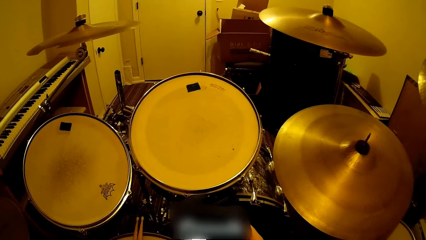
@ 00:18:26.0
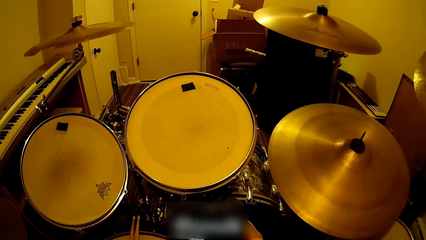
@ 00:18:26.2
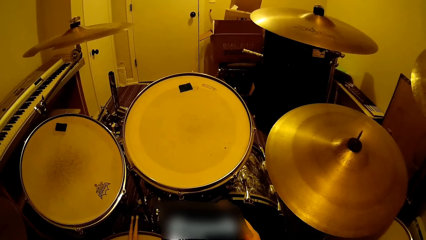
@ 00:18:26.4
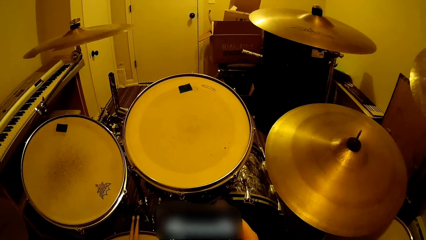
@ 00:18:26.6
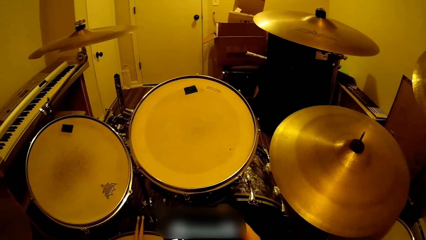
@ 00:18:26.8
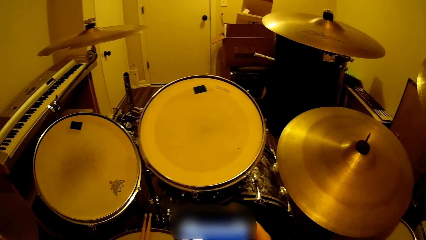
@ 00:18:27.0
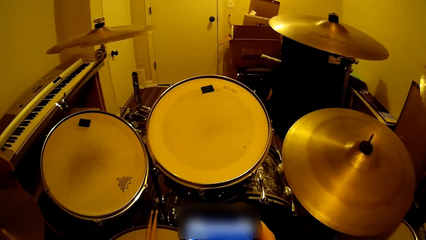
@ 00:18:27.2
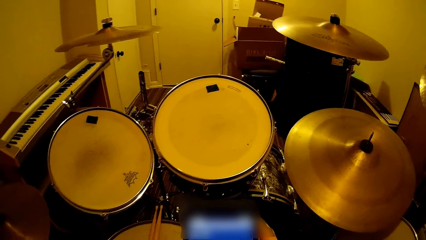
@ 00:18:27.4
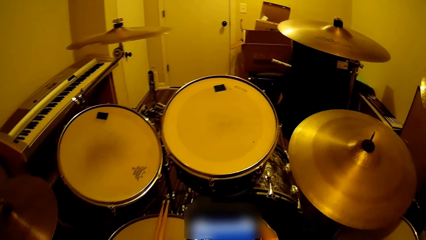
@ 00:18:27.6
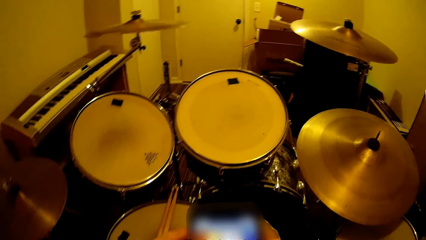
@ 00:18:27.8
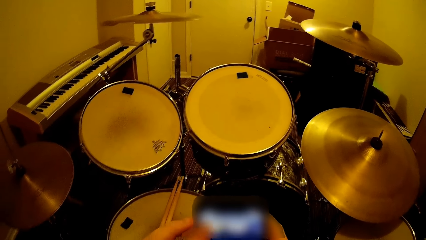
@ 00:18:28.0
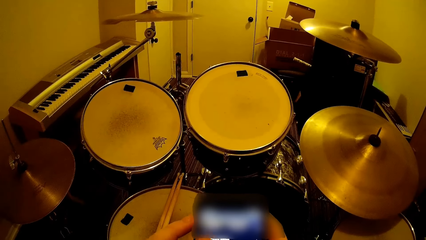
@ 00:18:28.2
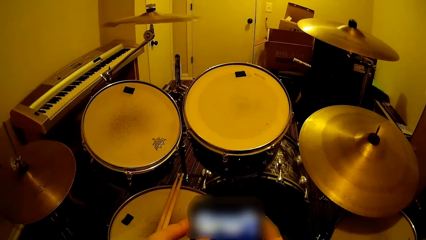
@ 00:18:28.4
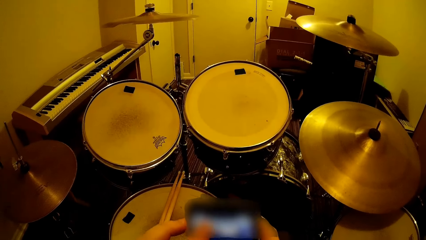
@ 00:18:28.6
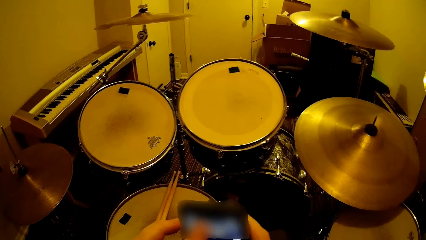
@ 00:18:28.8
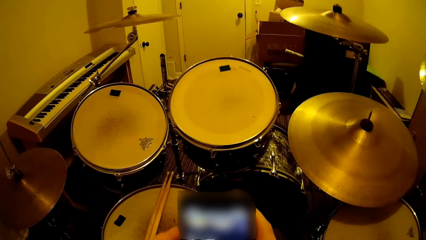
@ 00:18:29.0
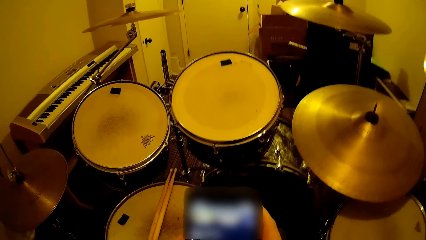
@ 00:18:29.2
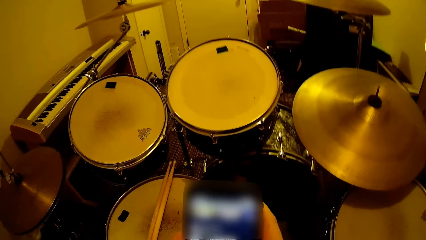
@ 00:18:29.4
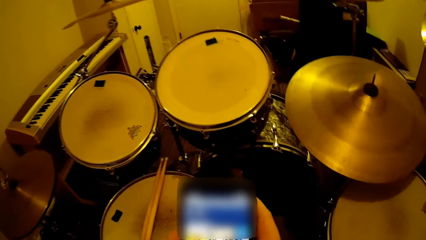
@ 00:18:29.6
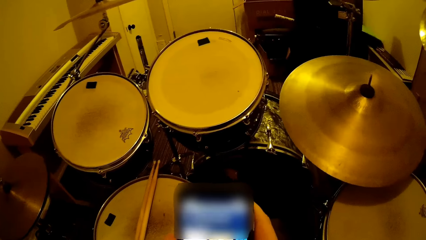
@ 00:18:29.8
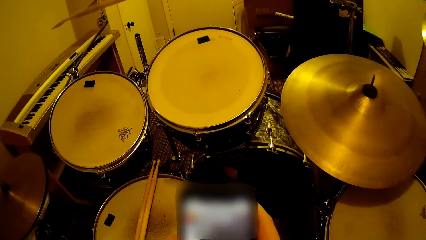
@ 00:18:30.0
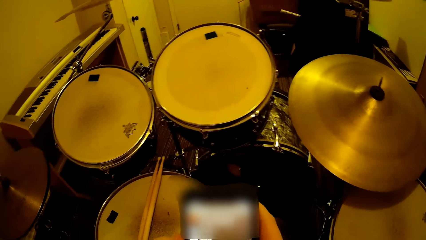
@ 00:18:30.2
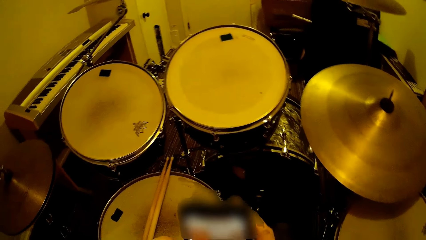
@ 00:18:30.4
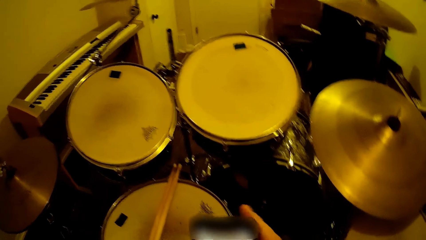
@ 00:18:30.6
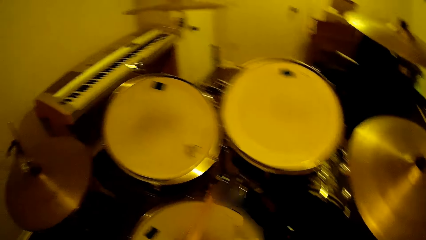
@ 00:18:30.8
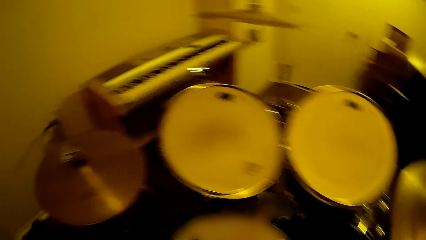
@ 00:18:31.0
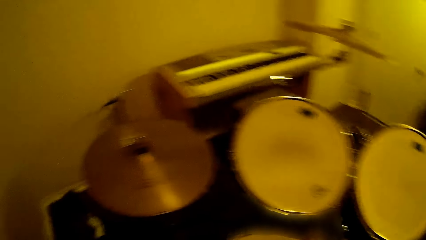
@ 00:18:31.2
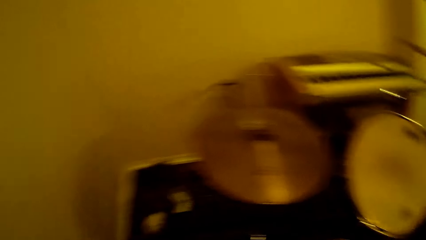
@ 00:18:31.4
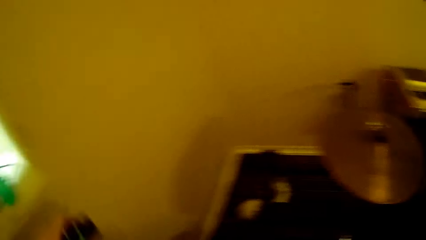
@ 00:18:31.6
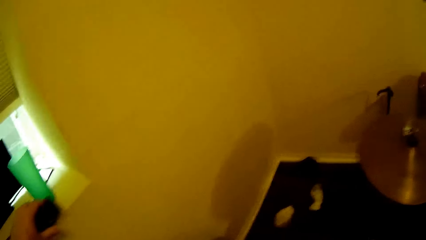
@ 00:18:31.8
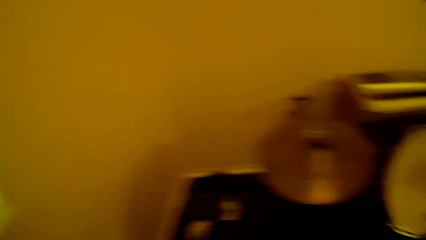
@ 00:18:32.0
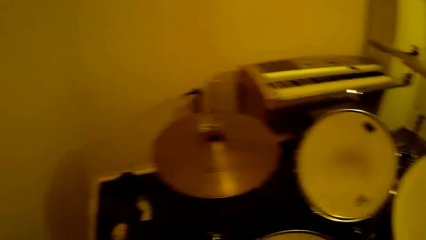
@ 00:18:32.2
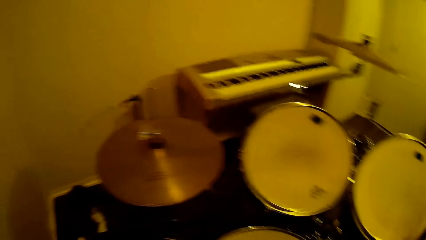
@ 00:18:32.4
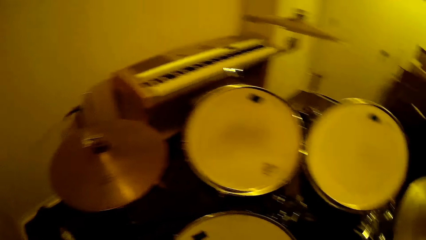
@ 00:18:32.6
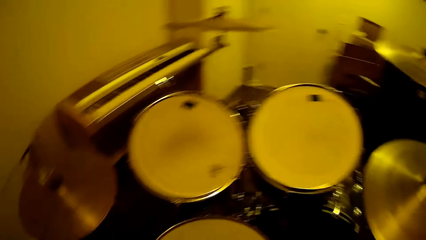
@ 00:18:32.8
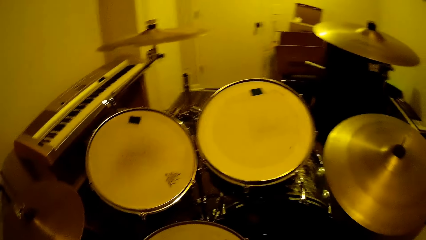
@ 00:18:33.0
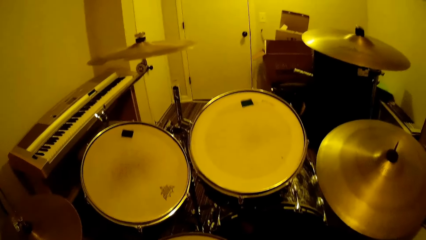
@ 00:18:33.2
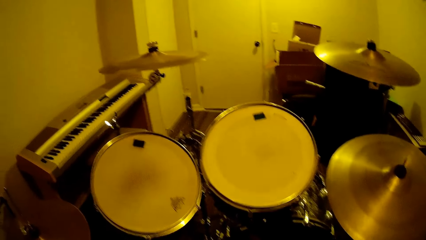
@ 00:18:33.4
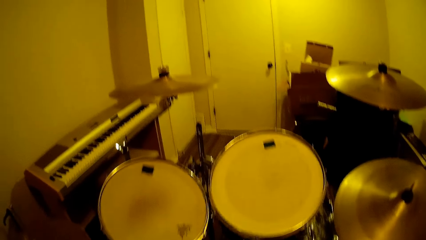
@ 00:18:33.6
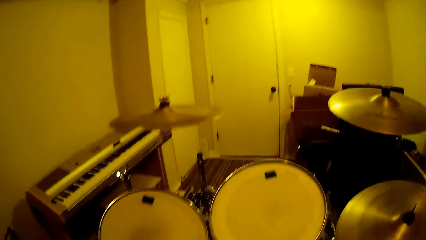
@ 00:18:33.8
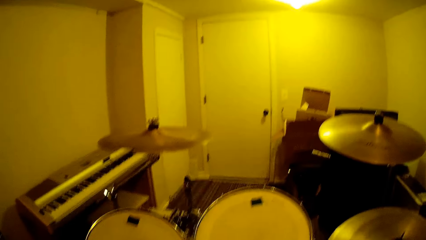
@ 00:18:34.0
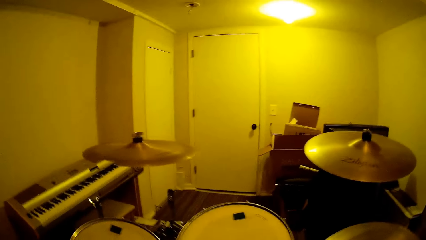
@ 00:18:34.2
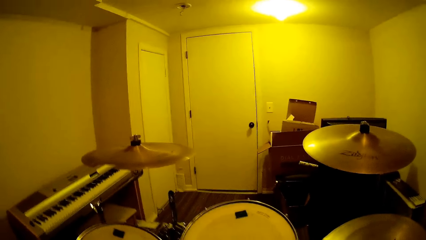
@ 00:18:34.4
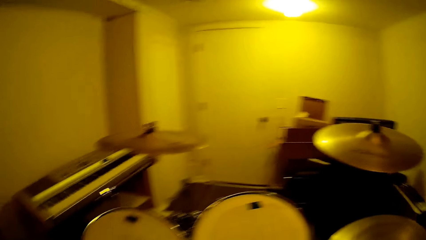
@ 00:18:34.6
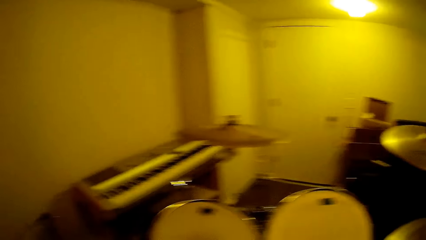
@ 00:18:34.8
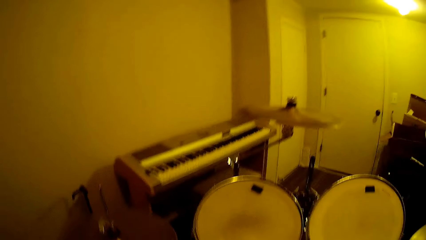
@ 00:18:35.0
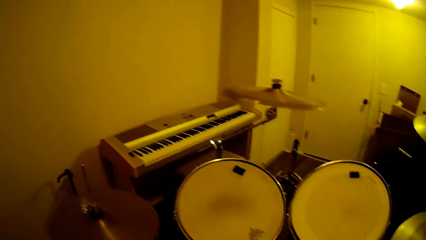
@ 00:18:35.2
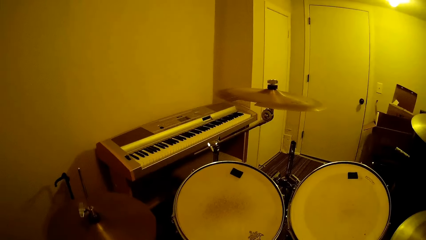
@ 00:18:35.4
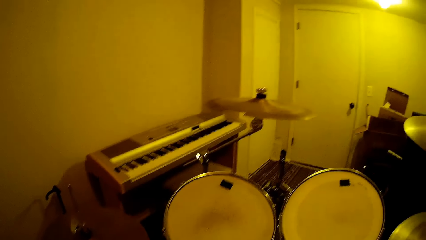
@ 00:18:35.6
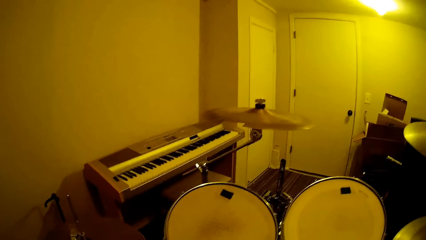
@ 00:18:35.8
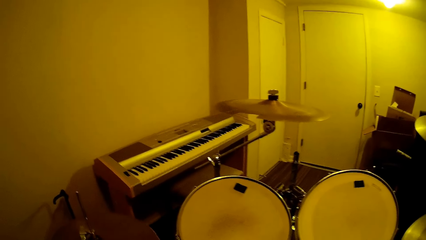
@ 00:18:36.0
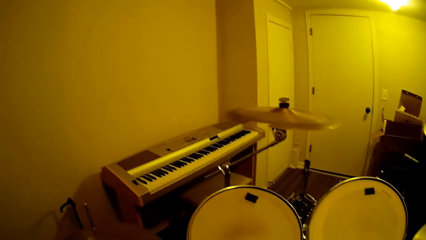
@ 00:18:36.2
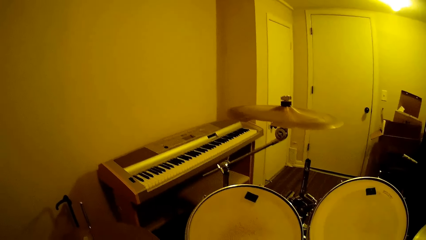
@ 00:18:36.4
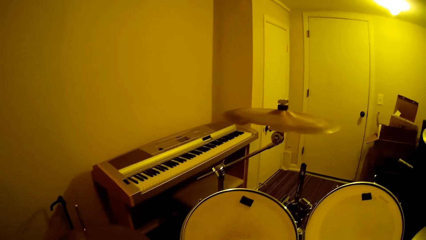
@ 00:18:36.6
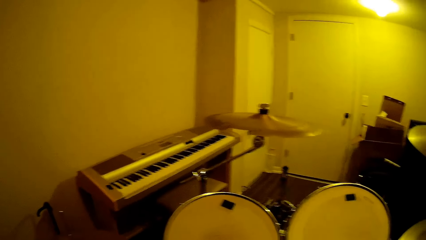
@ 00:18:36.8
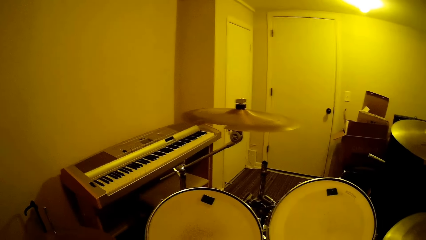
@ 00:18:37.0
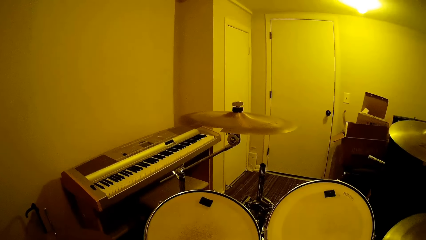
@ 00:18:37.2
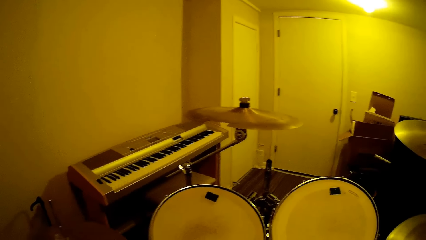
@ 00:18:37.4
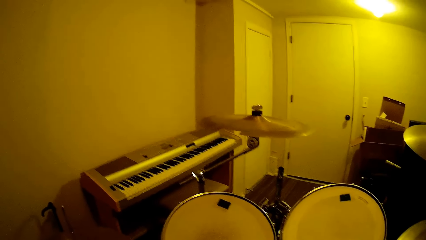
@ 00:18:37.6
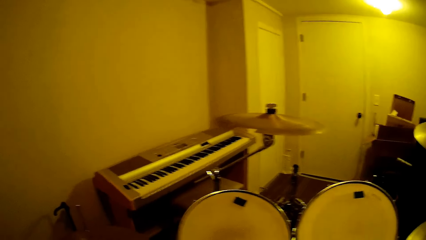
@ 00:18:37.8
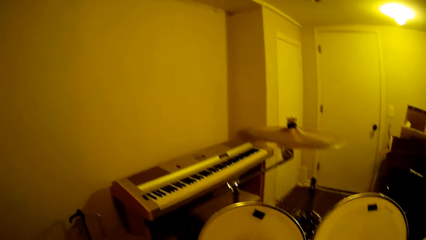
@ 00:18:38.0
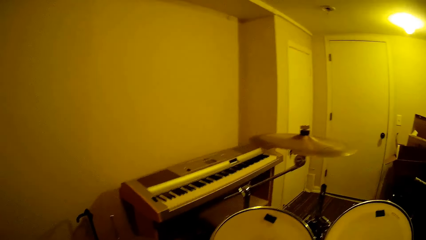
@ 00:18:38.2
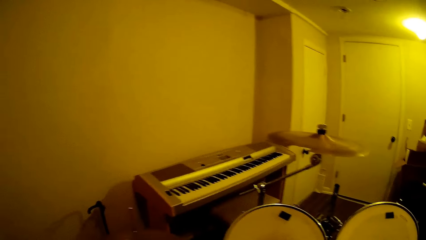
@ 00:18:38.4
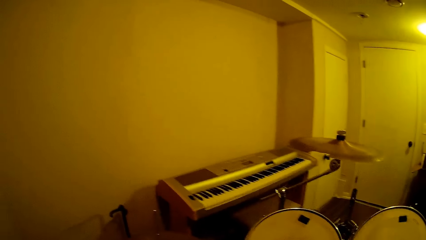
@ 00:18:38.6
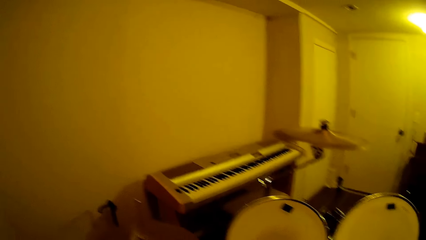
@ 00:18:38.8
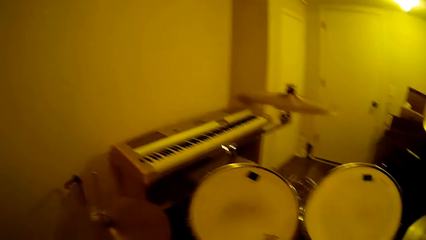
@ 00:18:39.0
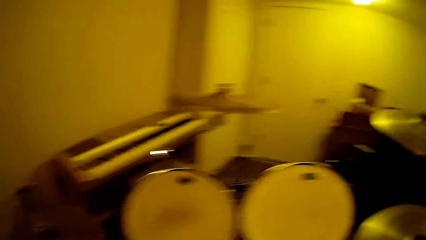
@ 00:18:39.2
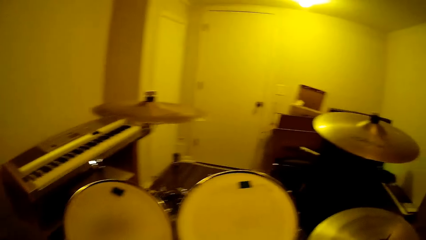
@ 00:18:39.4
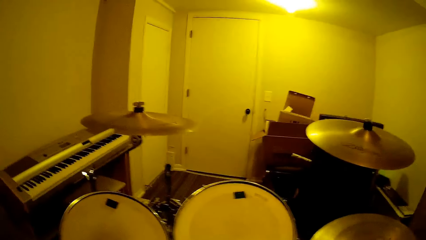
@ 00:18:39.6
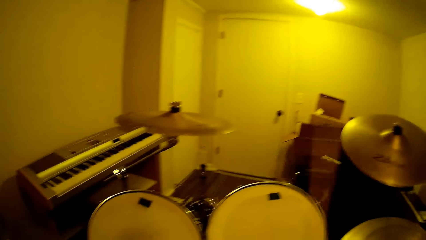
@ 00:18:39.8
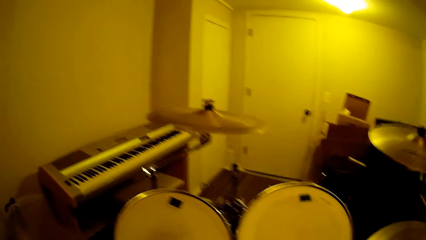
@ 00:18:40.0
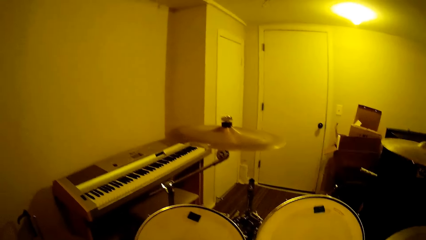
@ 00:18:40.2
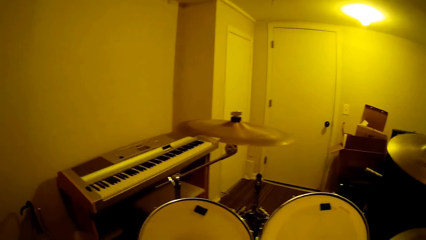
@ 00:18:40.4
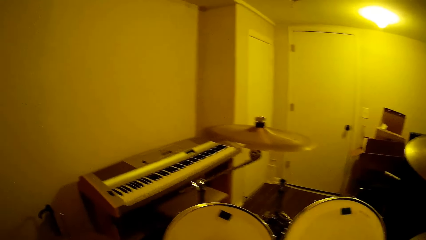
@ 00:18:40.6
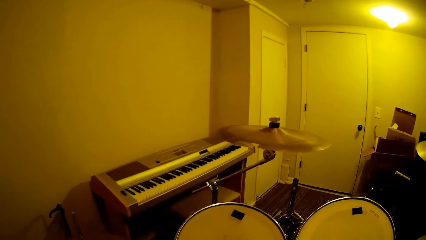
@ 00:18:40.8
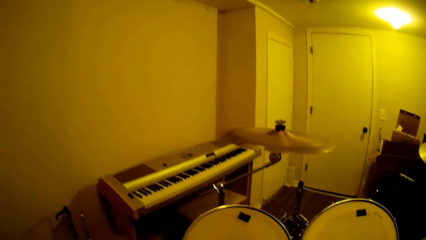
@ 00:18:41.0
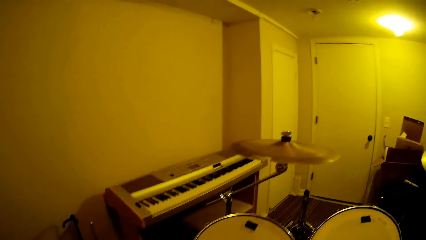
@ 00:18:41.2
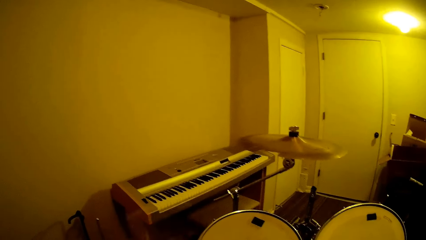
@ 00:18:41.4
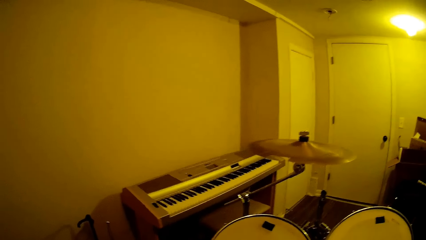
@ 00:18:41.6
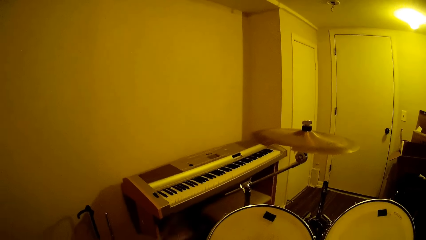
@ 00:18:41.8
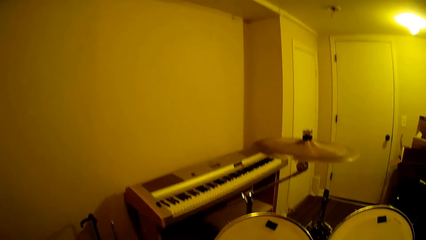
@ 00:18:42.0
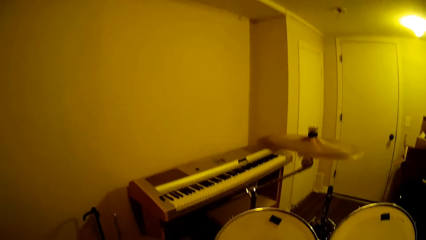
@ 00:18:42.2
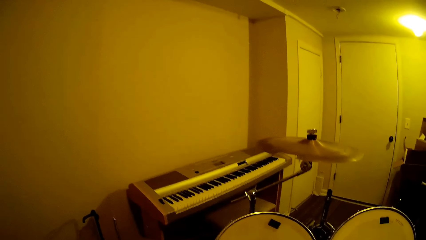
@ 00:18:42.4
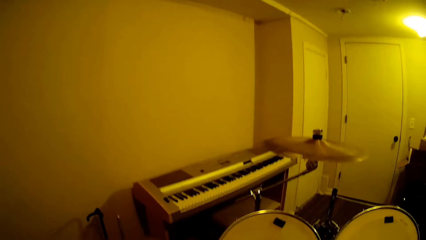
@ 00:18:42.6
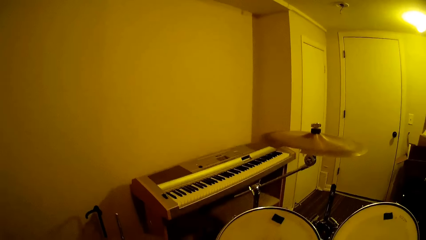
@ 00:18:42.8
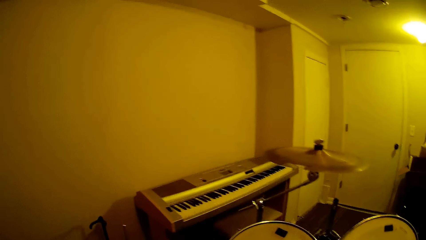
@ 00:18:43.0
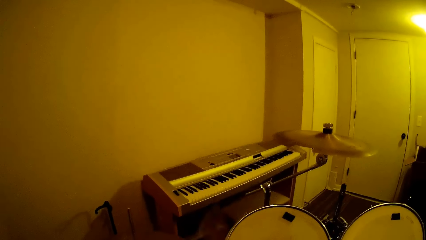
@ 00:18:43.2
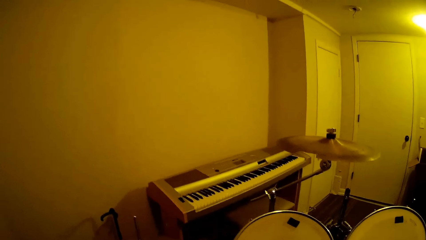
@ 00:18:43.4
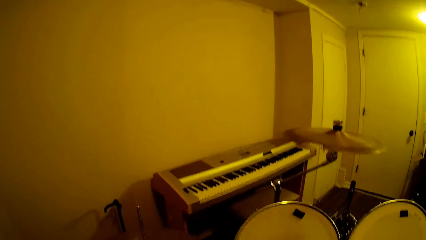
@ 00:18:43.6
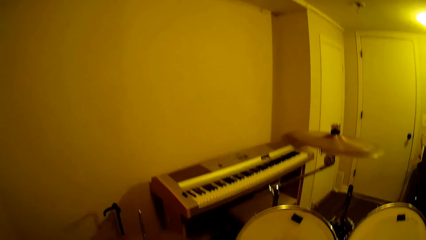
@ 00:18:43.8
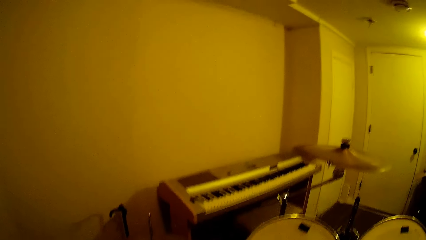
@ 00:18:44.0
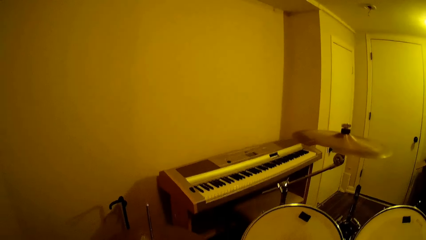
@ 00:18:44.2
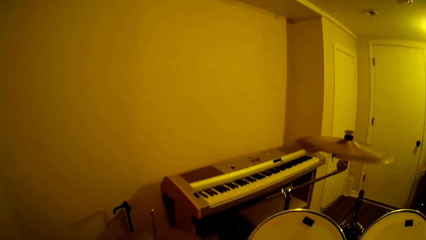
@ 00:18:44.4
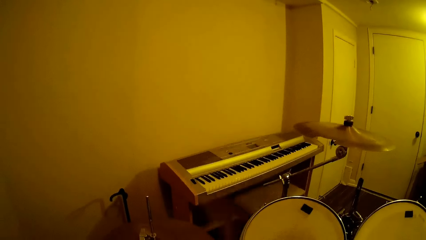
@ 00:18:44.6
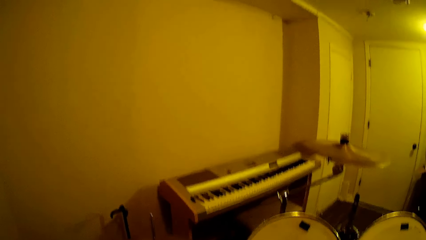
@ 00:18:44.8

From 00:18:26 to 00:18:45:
The camera wearer touches the phone. They return the phone on the window. They play the music band using the drum sticks.
